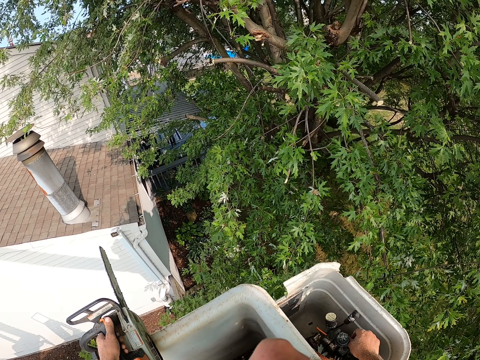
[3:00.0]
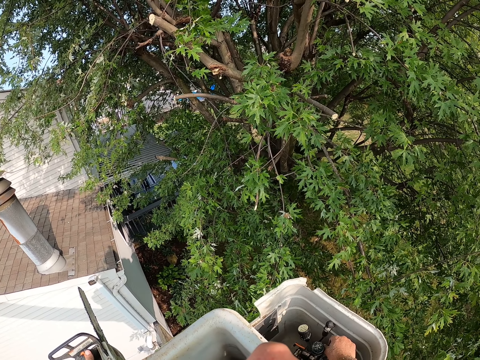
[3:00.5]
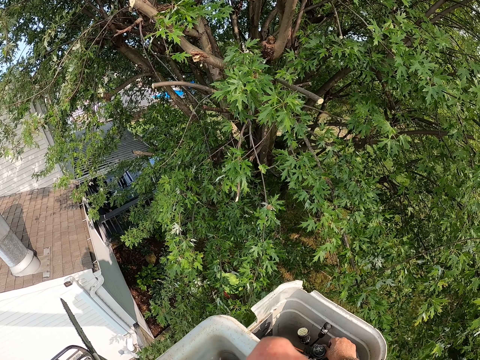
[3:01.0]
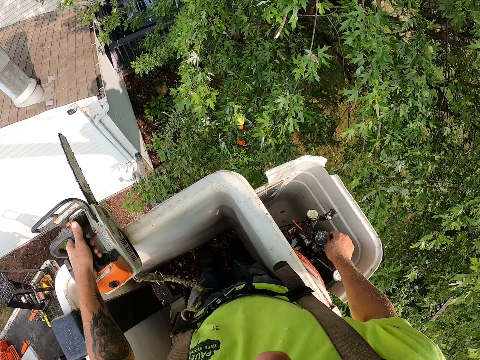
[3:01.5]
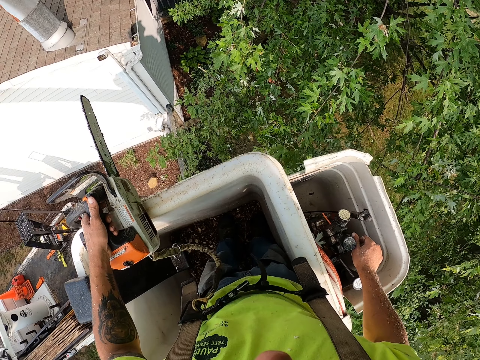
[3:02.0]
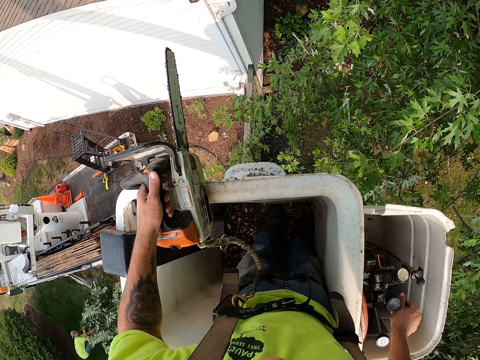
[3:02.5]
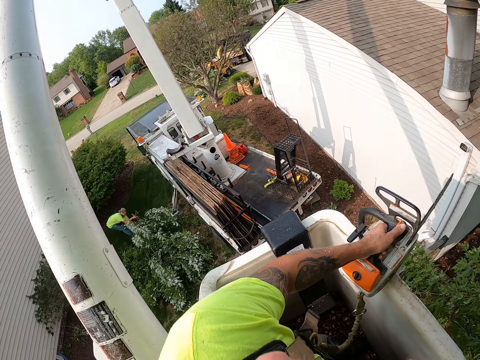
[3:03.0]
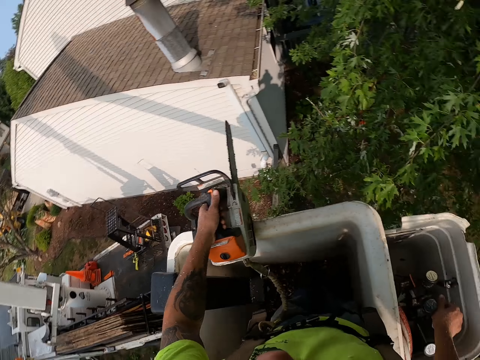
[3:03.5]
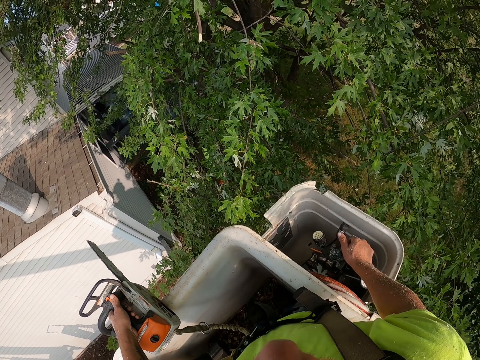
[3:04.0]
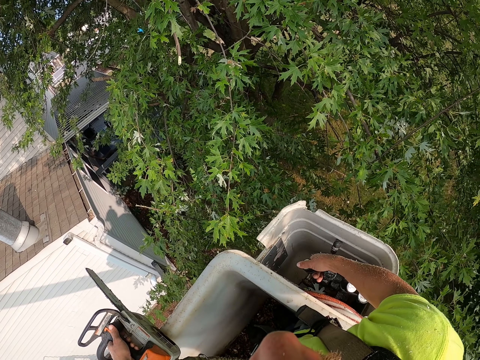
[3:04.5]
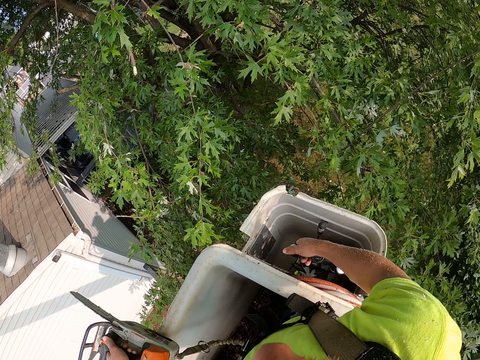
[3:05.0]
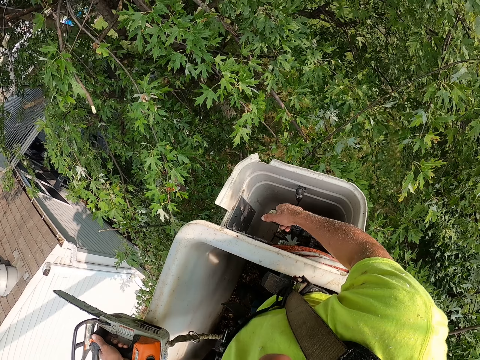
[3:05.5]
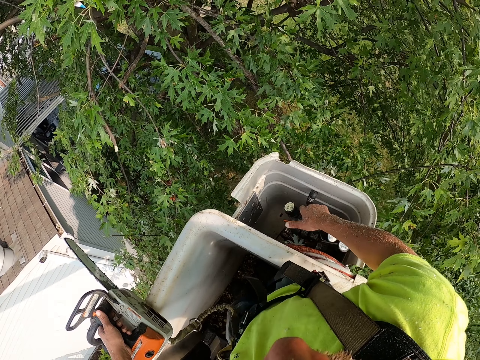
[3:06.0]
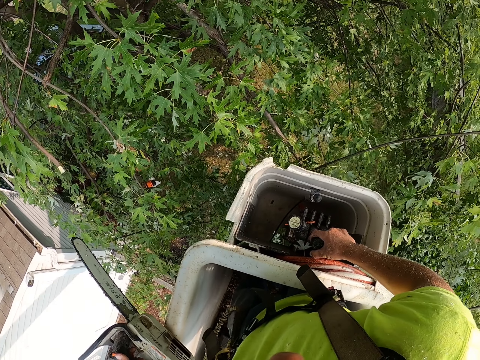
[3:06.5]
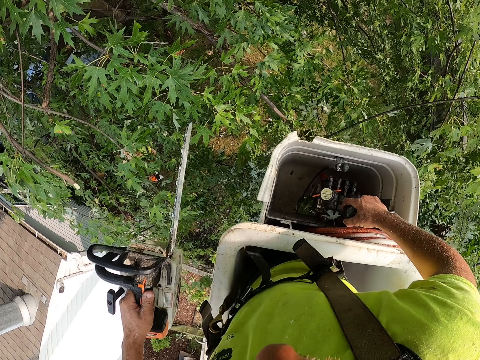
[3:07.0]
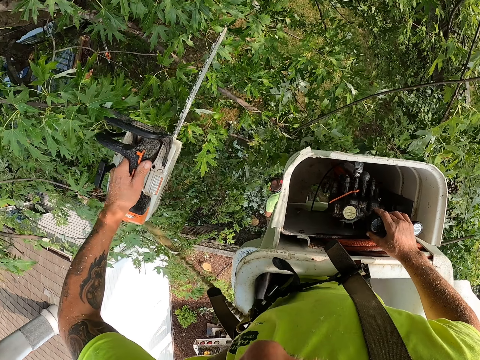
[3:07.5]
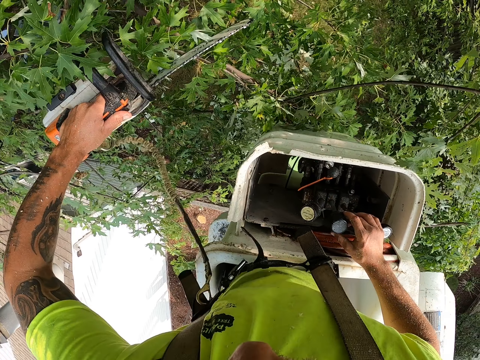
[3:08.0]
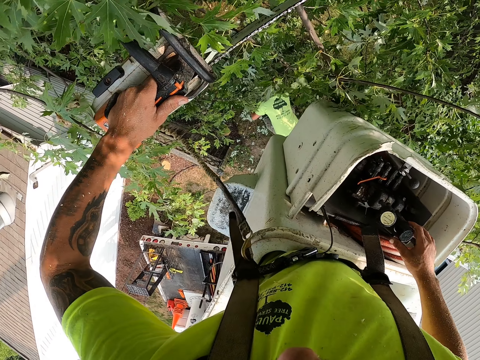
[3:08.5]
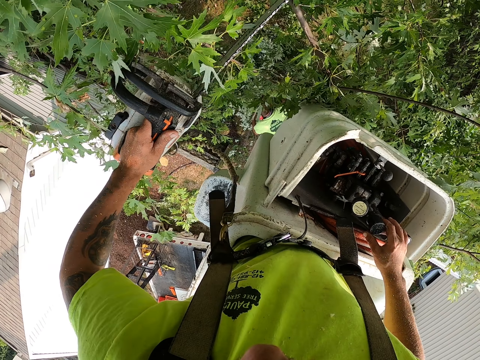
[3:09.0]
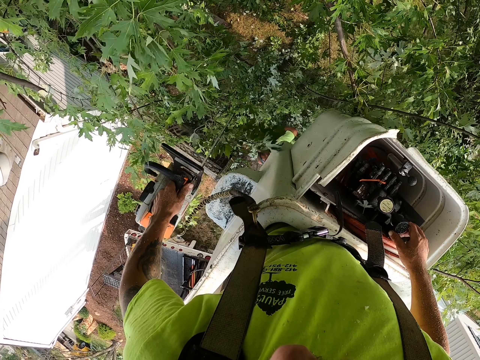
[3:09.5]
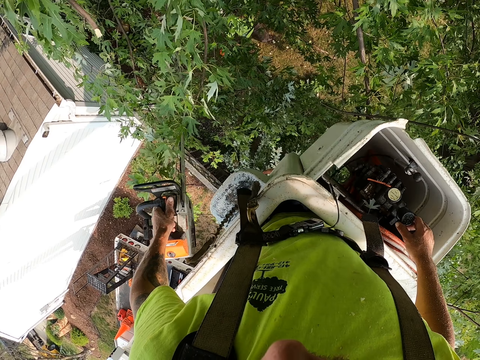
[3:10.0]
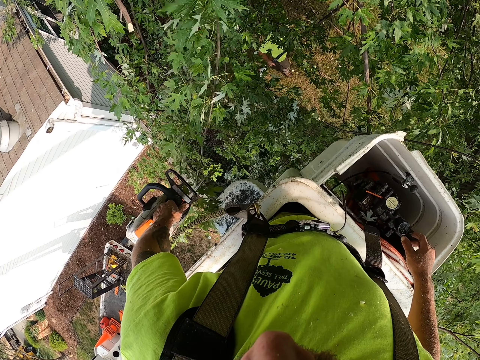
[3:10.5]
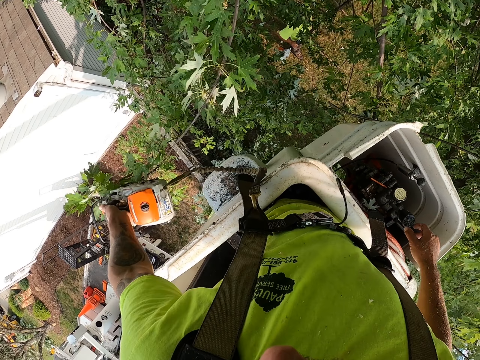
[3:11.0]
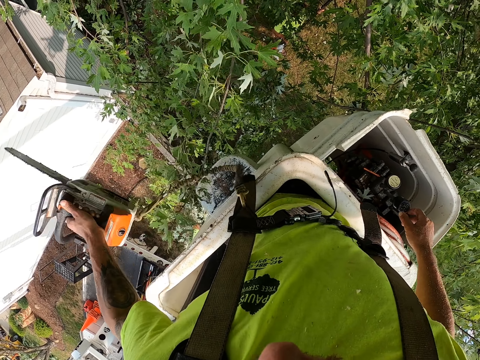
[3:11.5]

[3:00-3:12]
The man moves the tree branches on the ground with both hands. The camera wearer moves the lift towards the tree. He moves the branches of the tree with the chainsaw in his left hand.

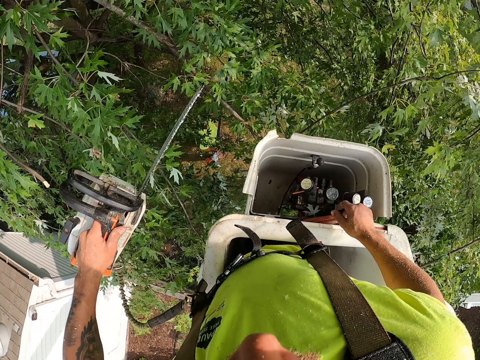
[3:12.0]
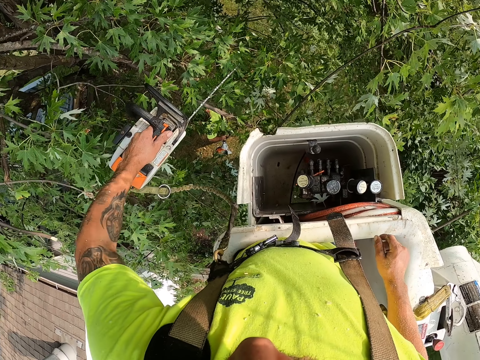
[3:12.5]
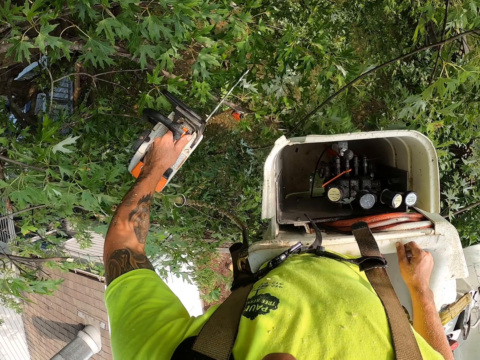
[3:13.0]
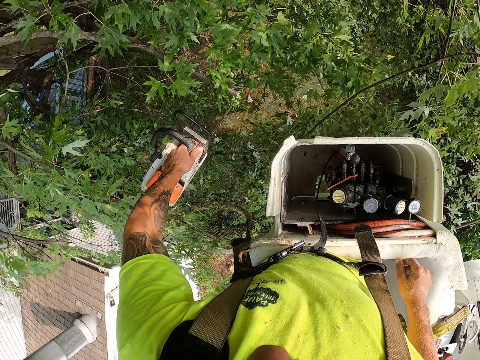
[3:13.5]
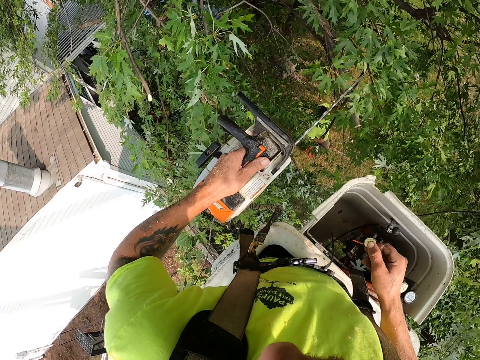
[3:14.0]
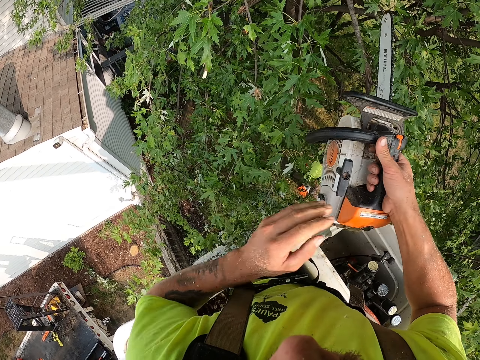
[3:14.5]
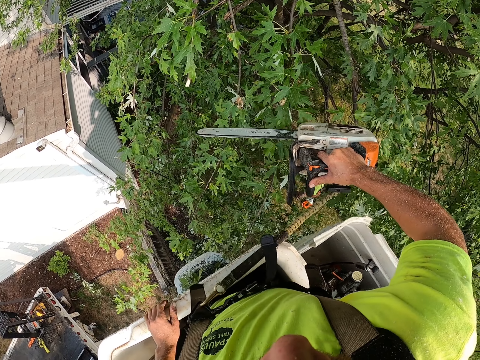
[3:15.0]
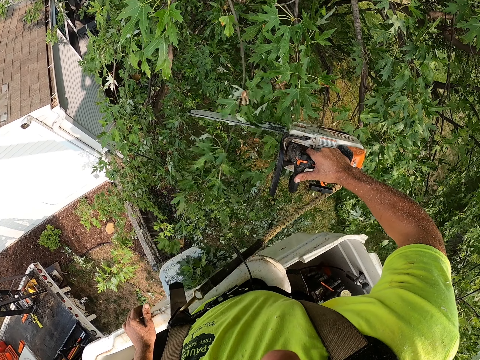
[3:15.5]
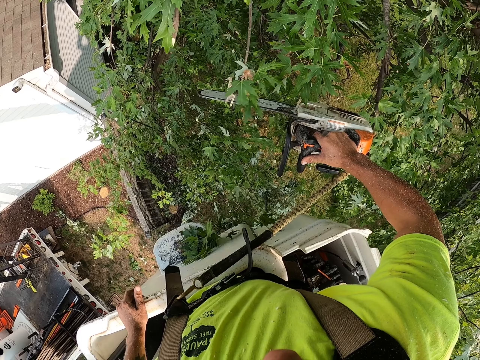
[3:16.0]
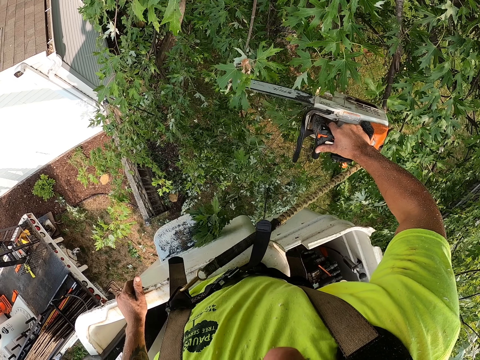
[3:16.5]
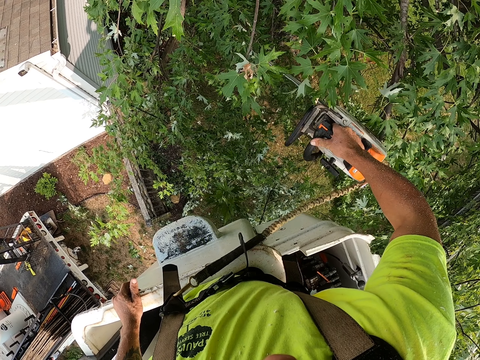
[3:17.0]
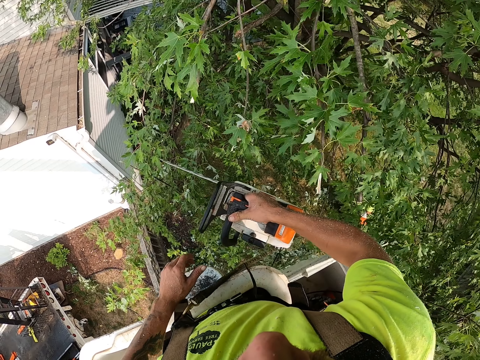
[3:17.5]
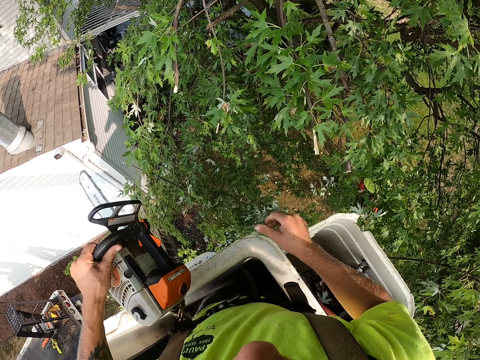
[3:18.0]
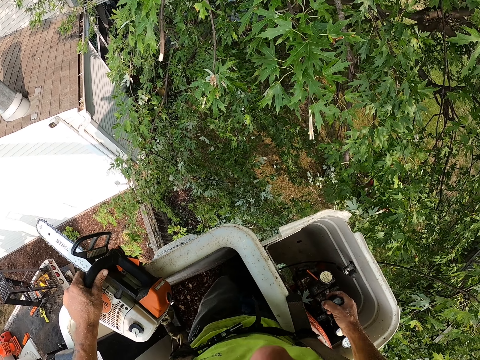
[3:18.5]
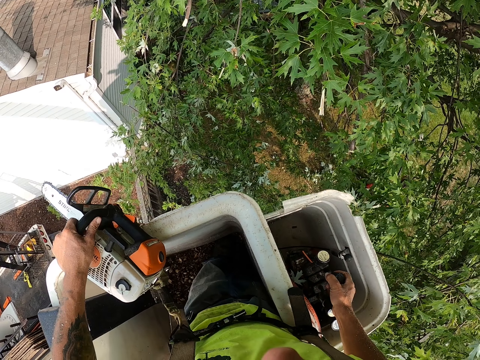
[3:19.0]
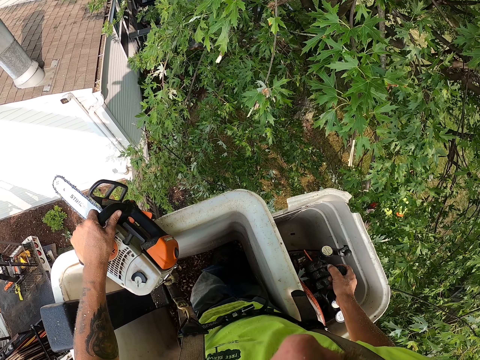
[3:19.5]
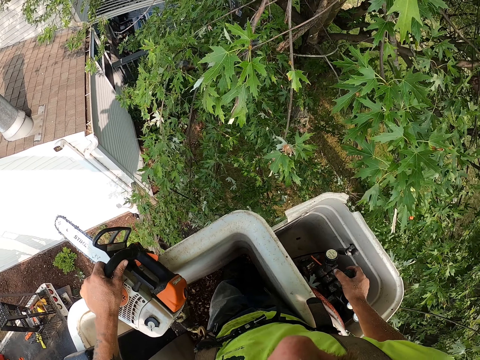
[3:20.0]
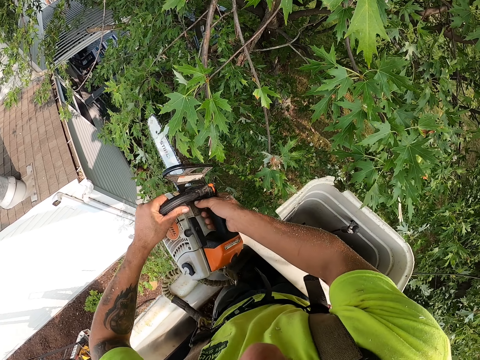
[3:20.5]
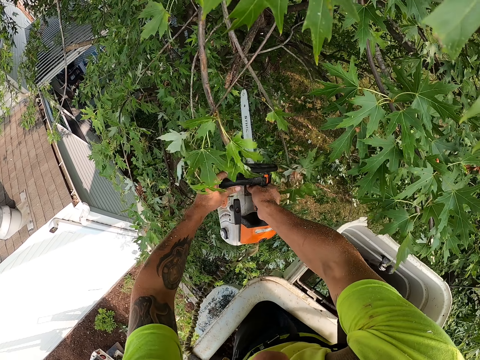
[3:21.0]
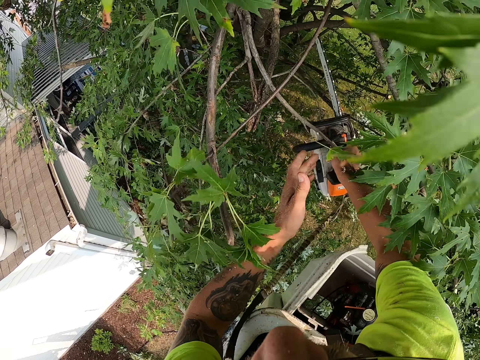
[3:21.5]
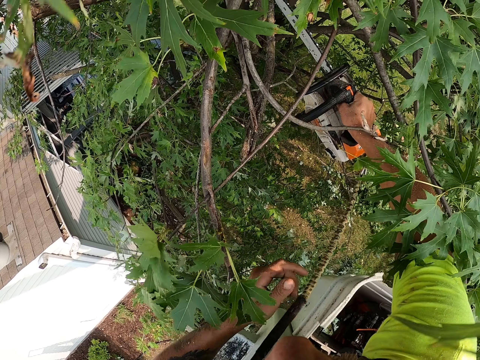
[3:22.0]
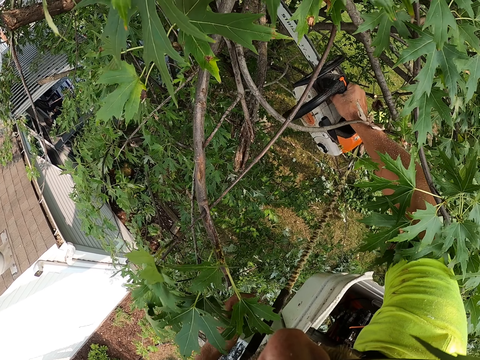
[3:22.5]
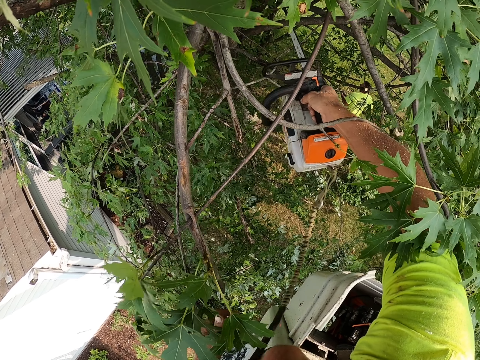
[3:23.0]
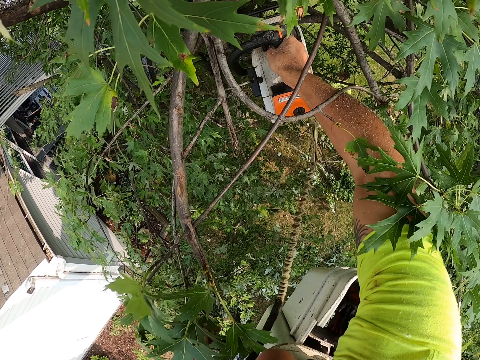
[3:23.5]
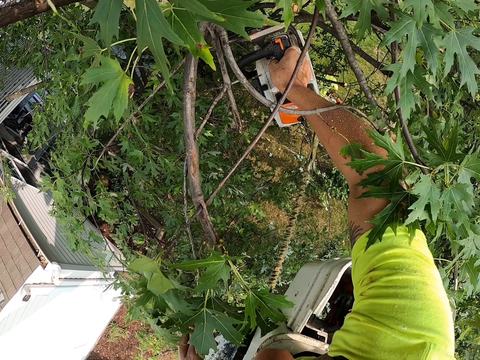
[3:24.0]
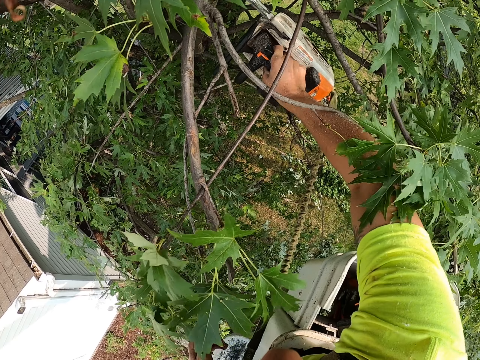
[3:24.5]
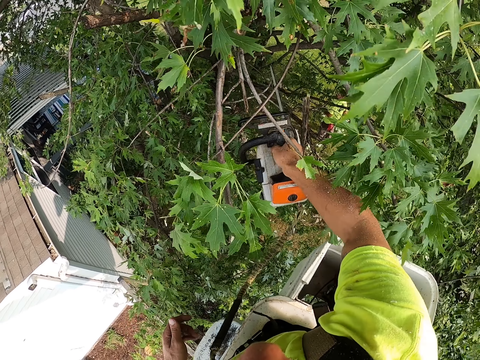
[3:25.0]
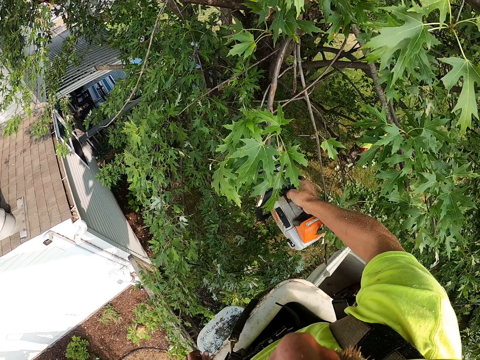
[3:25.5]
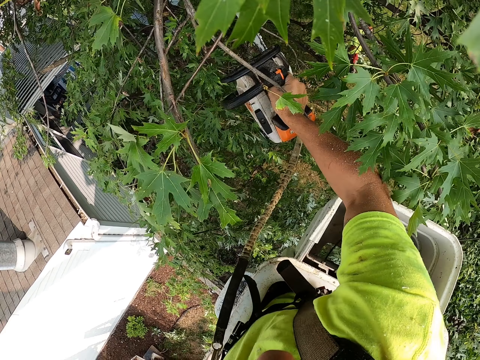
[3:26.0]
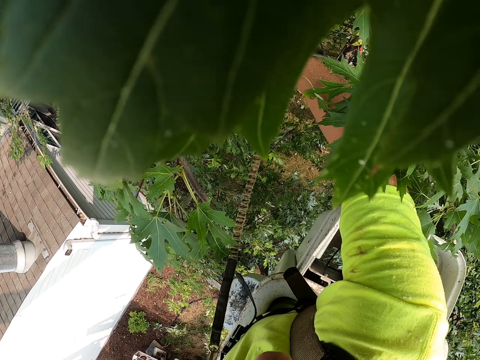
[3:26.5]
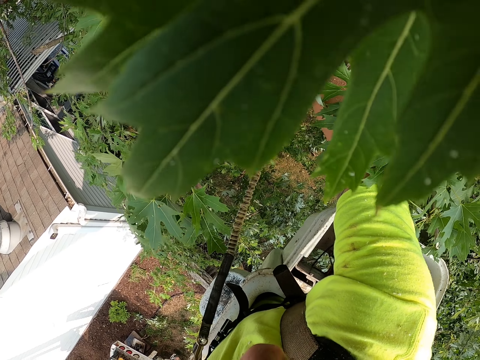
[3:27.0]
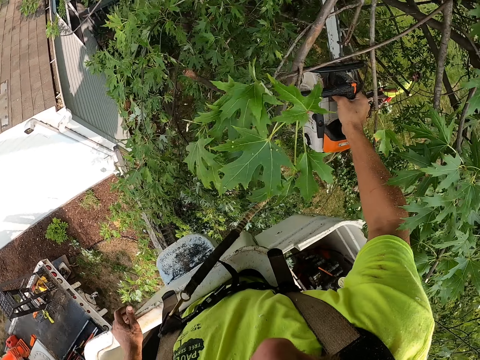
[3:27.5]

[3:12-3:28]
The camera wearer cuts a branch of the tree with the chainsaw in his left hand. He takes the chainsaw from his left hand with his right hand. He places his left hand on the platform of the tree-felling bucket lift. He cuts the branches of the tree with the chainsaw in his right hand. He takes the chainsaw from his right hand with his left hand. He operates the tree-felling bucket lift with his right hand. He takes the chainsaw from his left hand with his right hand. He moves the lift towards the tree. He cuts the branches of the tree with the chainsaw in his right hand.
